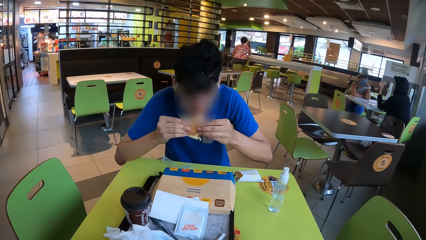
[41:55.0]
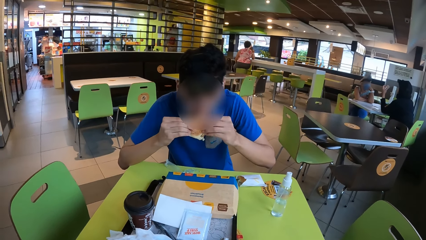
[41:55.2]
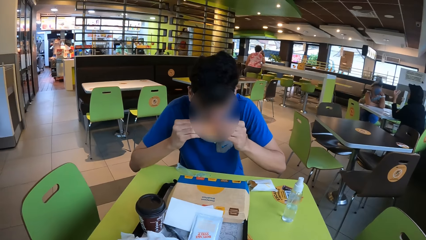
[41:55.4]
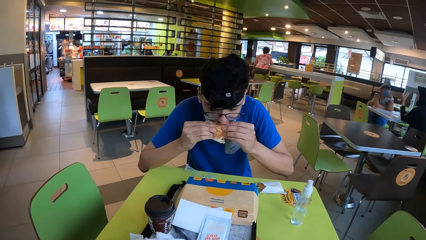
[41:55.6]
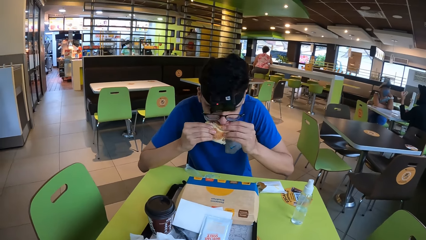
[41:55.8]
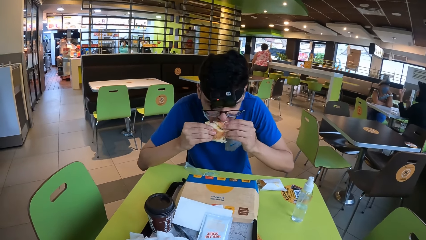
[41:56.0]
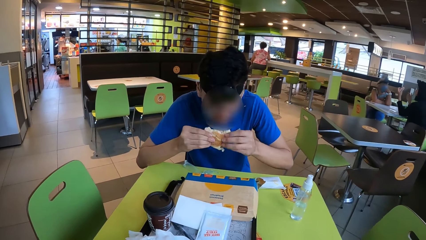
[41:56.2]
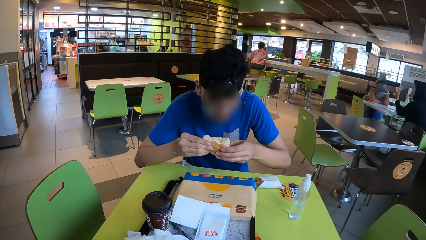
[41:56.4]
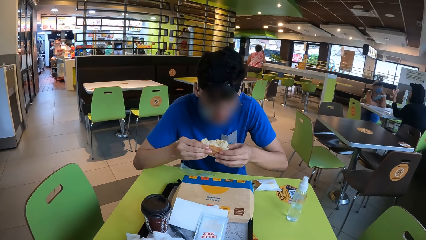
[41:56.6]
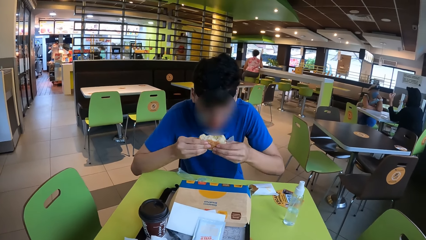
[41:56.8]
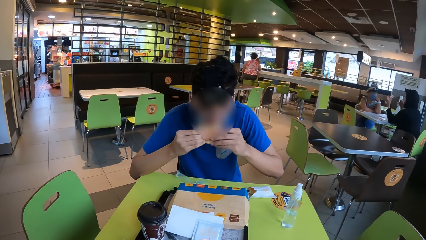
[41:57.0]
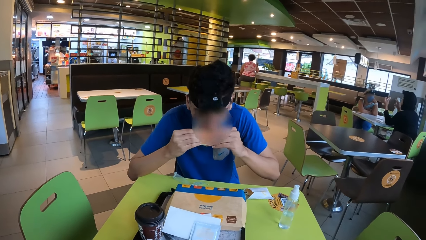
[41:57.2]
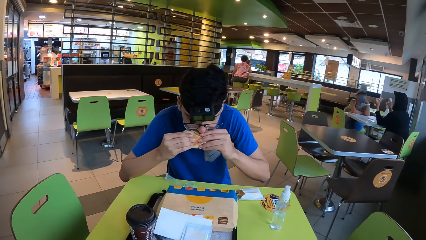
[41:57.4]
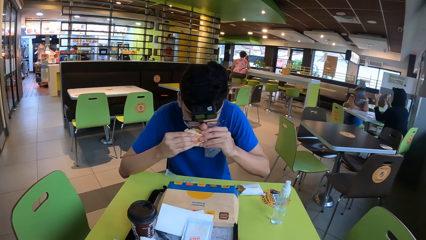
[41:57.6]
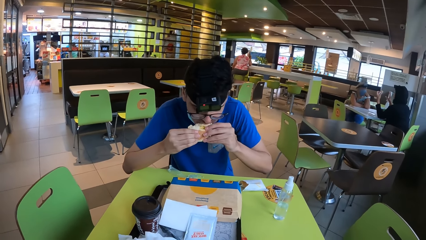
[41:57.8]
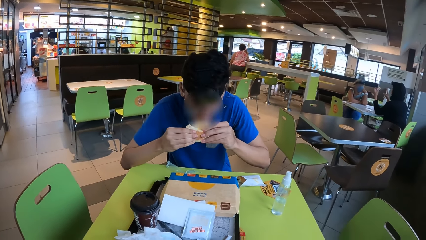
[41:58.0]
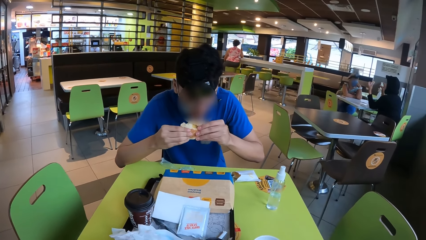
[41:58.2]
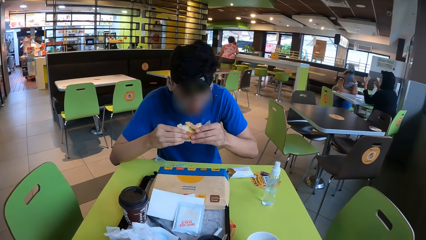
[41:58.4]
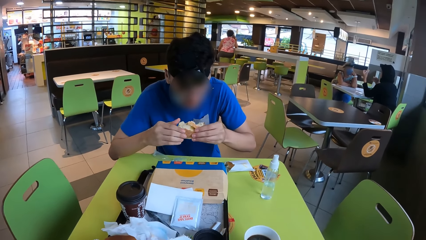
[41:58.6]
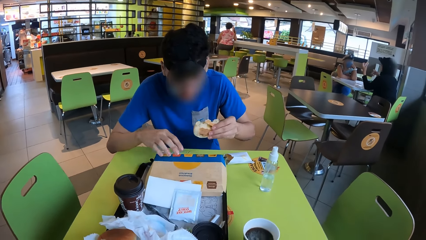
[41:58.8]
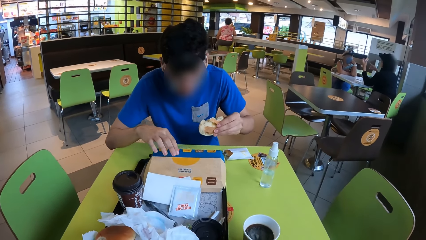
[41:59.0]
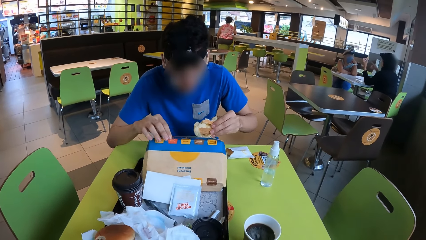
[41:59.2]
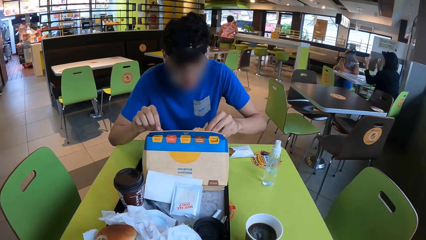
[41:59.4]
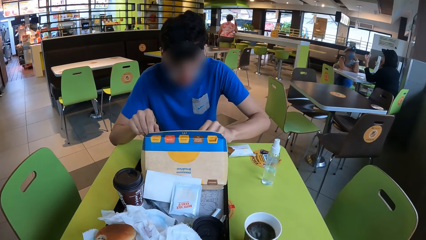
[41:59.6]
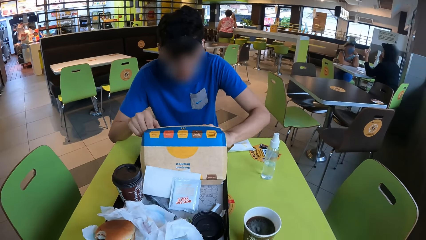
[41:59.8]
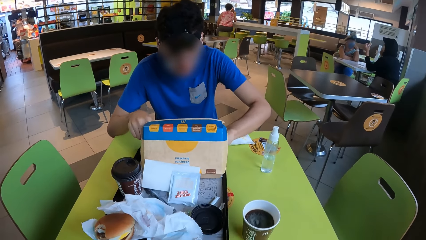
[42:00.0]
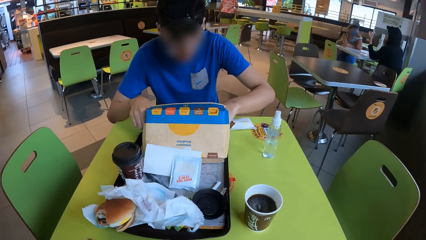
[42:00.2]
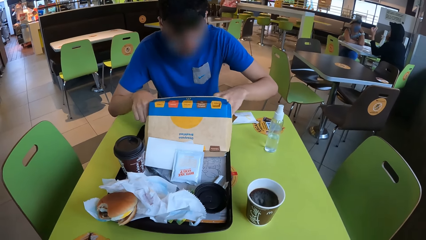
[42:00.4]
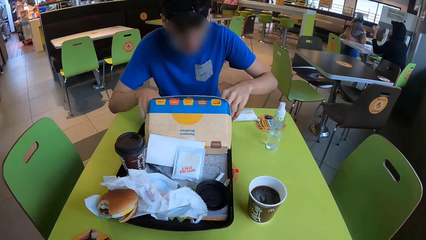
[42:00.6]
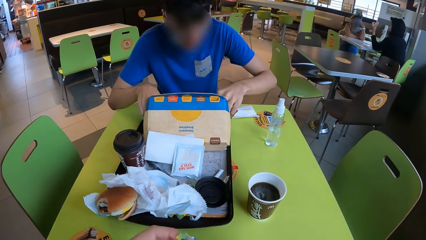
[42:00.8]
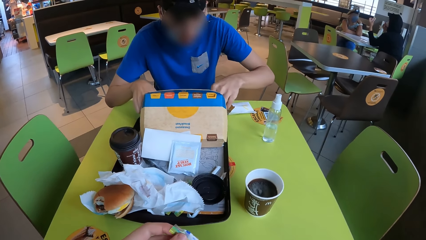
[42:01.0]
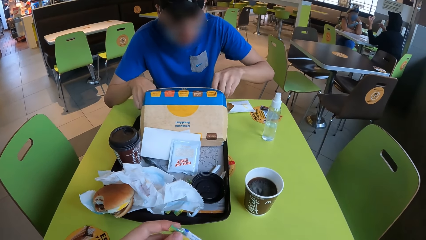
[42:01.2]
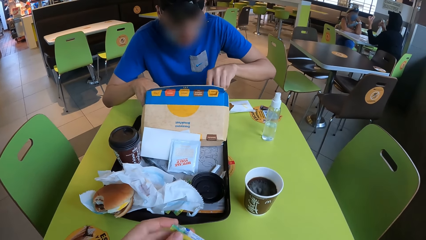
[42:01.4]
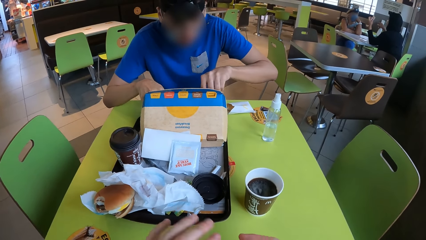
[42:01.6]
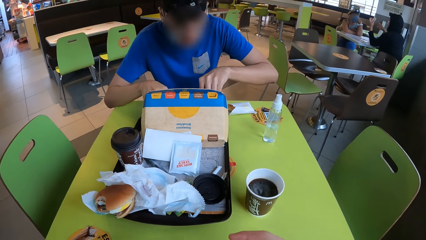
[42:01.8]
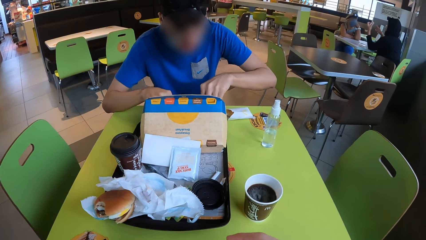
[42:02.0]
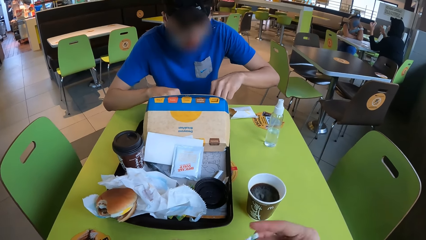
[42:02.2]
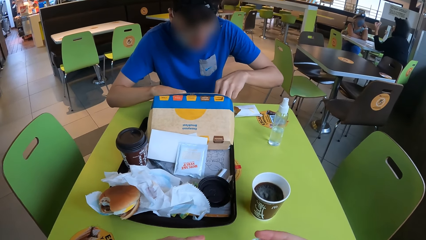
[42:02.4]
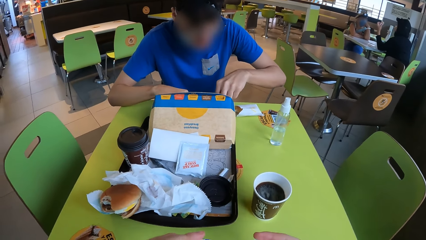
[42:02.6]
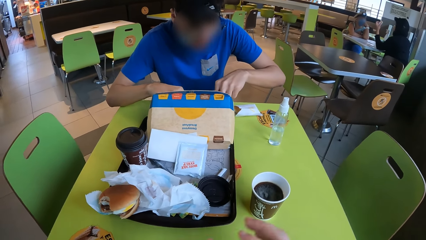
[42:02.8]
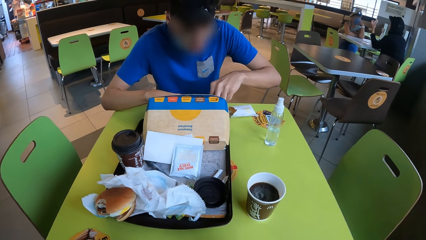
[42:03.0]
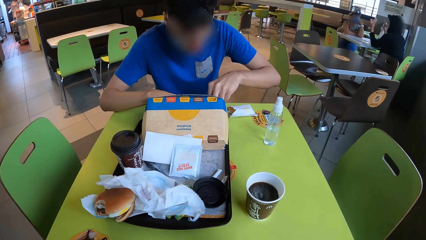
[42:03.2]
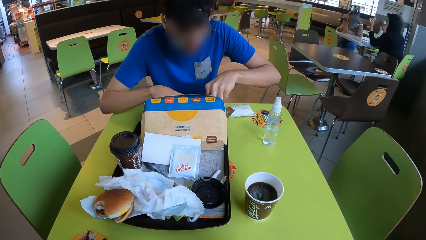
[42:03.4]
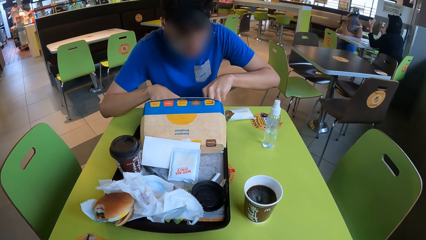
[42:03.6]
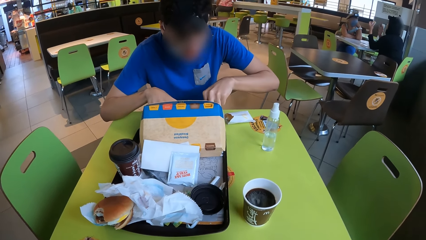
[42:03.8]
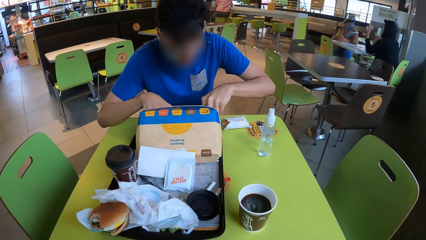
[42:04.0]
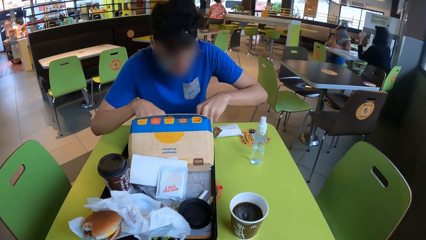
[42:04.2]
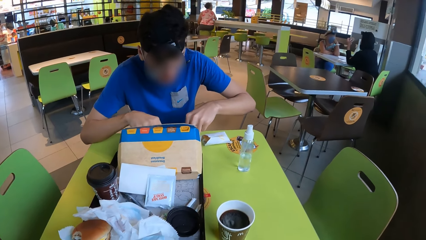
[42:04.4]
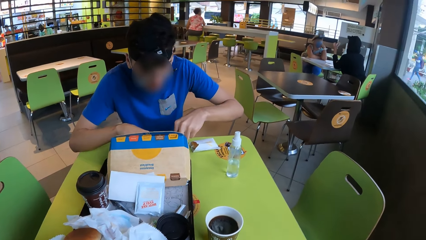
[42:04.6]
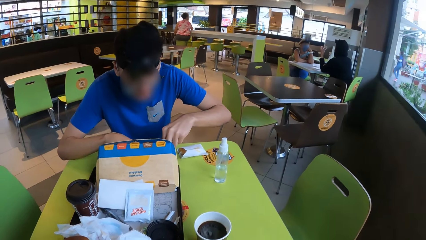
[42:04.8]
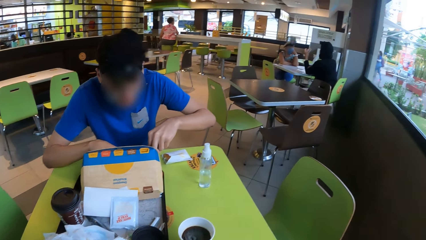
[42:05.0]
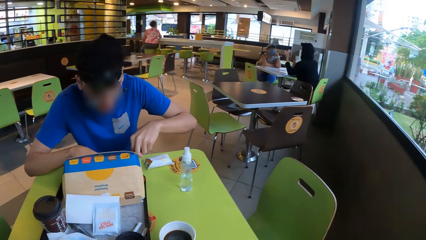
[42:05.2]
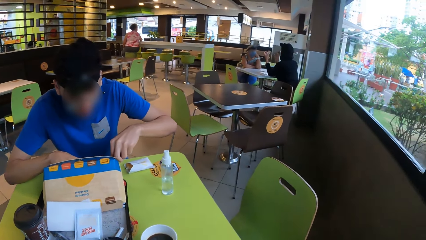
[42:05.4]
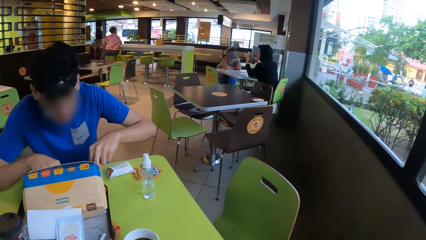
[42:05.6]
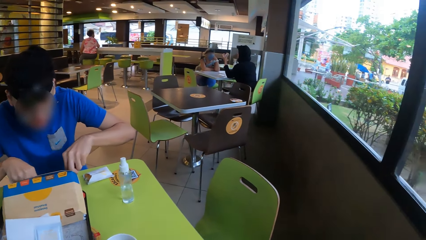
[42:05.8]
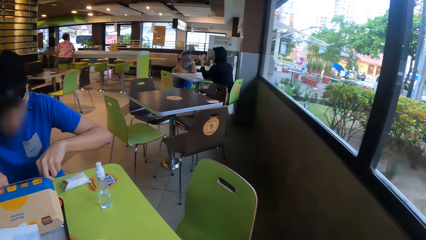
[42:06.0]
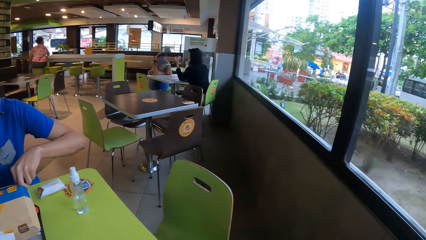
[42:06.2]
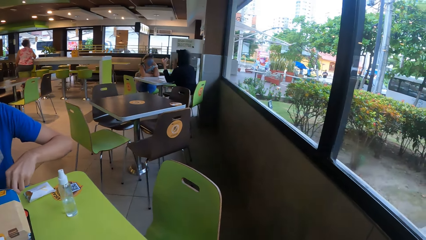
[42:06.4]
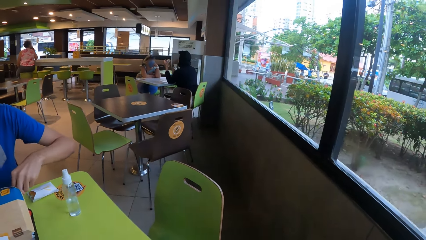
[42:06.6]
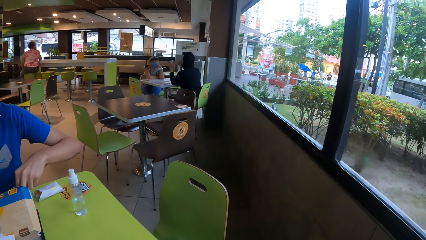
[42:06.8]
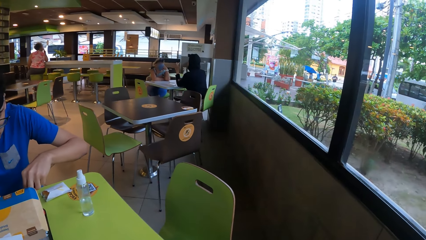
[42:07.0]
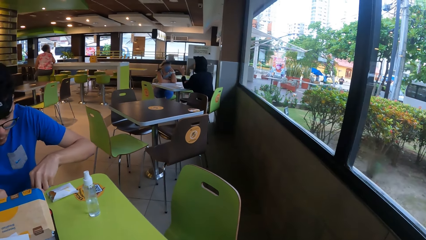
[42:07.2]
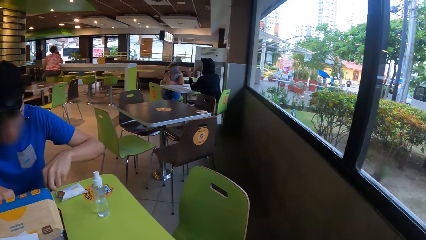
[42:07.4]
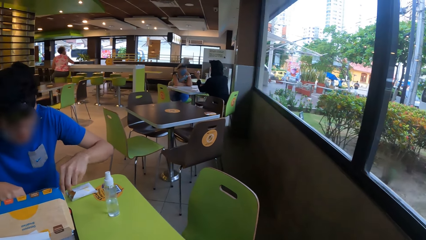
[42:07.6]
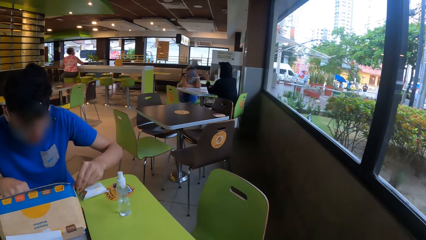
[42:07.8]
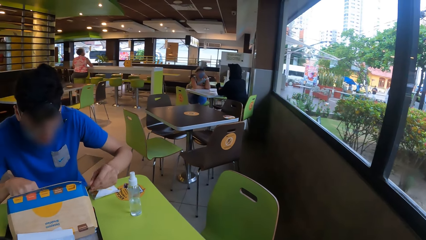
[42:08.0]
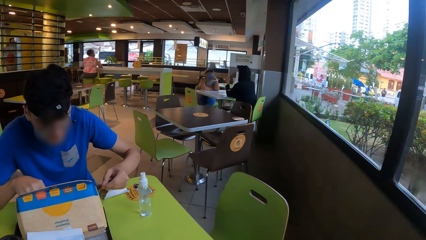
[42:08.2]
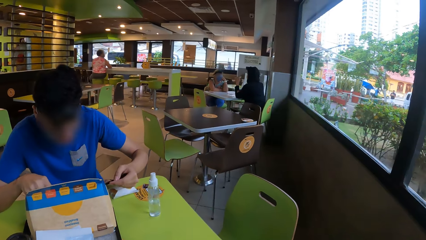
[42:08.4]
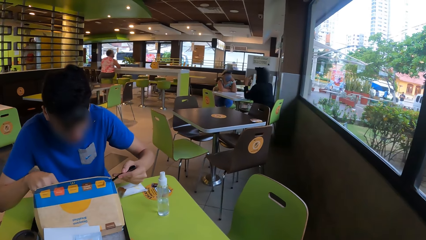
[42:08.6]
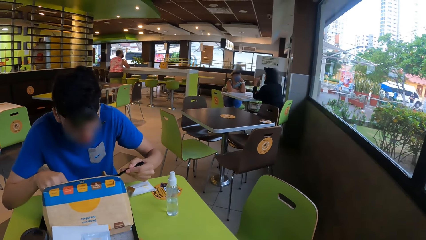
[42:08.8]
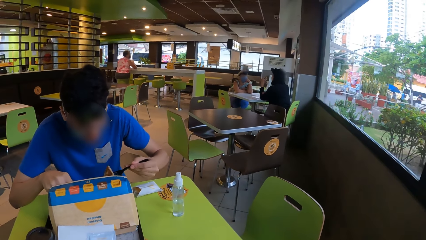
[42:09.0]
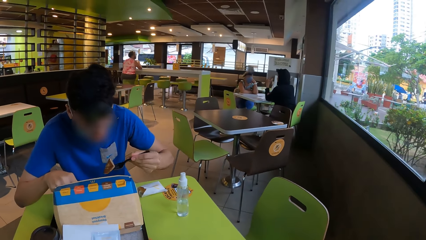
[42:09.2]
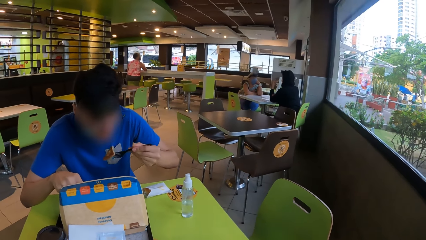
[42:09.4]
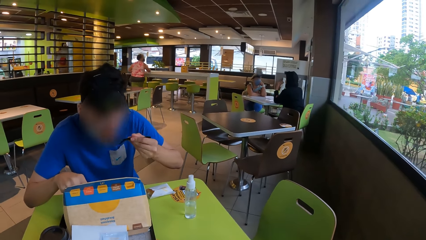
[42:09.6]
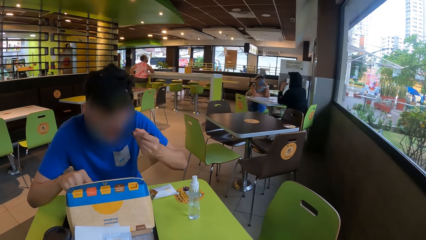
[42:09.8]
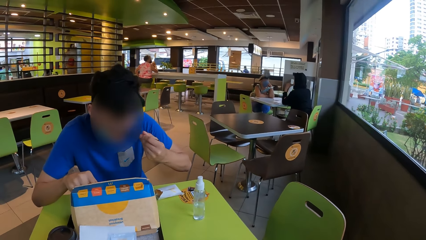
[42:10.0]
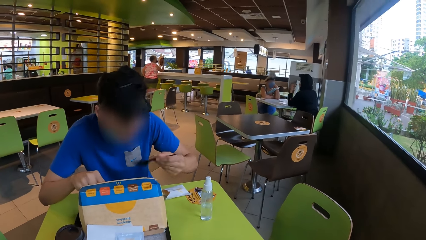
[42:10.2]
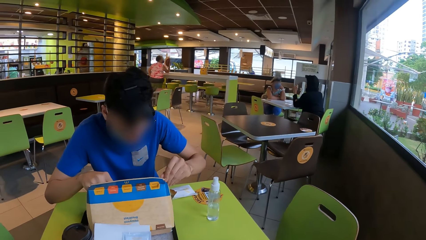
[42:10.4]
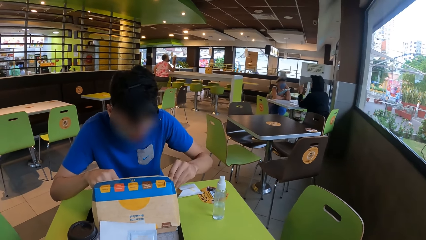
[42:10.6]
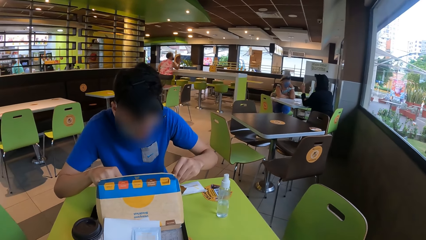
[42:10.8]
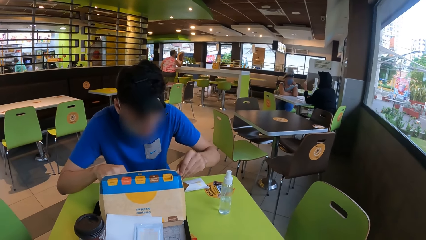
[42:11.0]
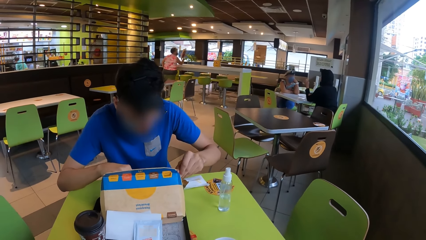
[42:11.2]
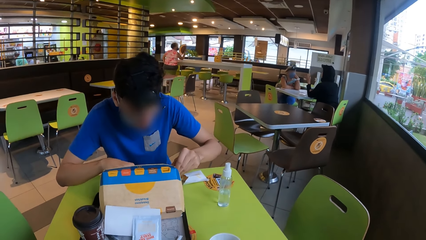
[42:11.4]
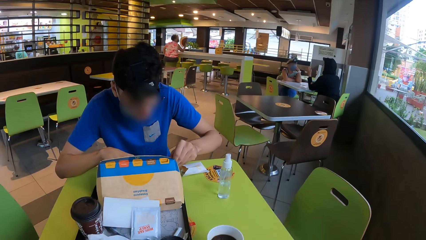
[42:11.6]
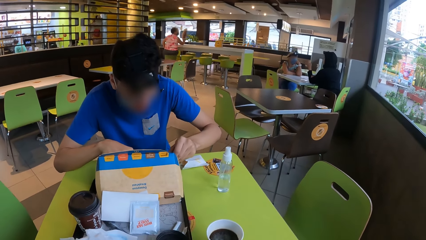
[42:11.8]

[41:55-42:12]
A man eats. The man eats again. The man opens the box. The man places the burger in the box. The camera wearer opens a sachet. The man picks up food and eats the food with the fork.
